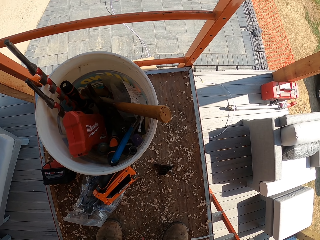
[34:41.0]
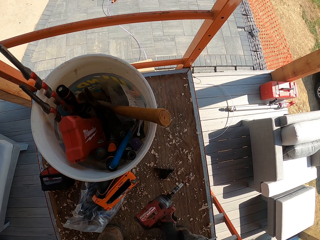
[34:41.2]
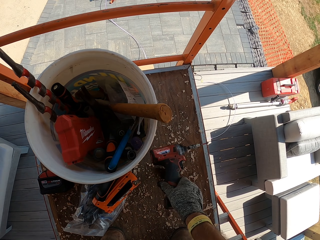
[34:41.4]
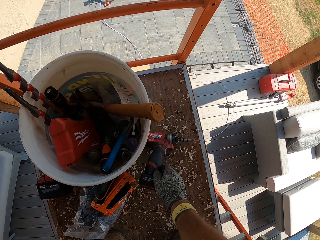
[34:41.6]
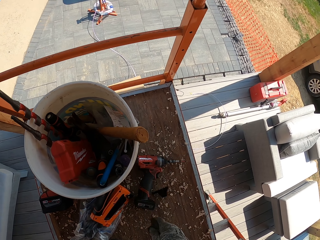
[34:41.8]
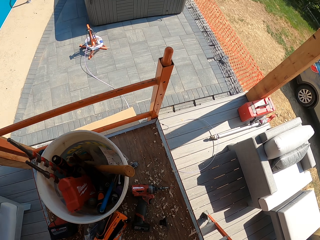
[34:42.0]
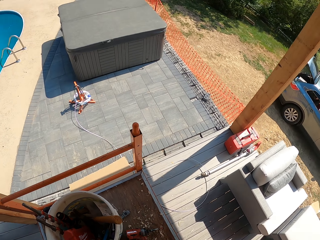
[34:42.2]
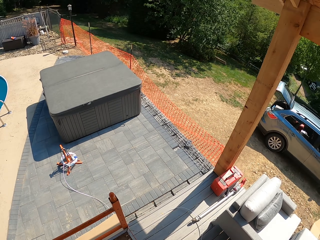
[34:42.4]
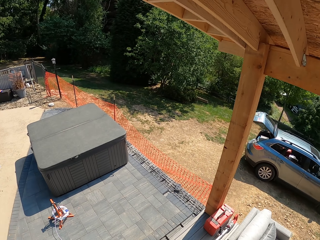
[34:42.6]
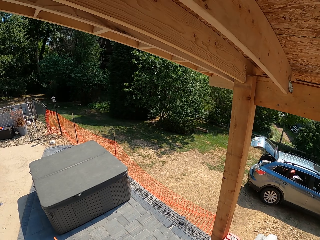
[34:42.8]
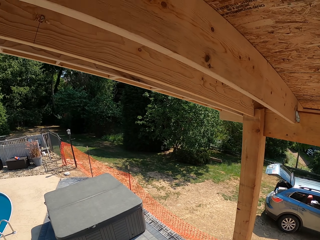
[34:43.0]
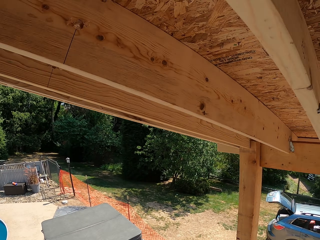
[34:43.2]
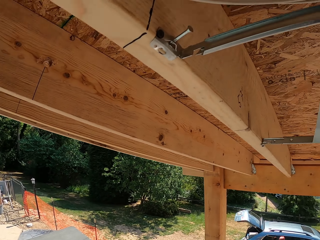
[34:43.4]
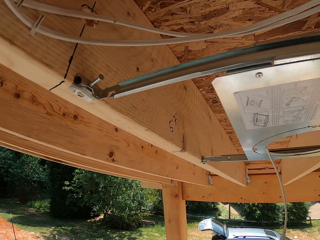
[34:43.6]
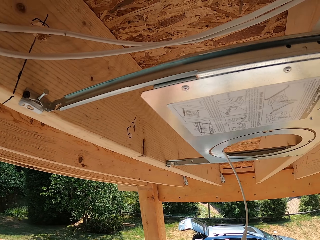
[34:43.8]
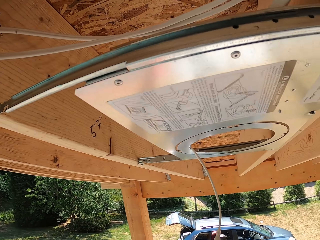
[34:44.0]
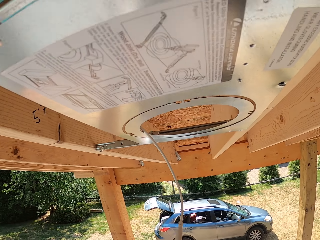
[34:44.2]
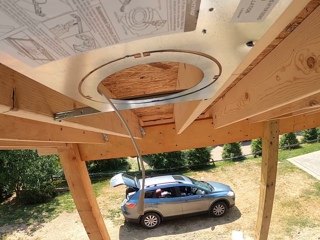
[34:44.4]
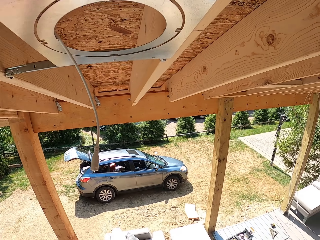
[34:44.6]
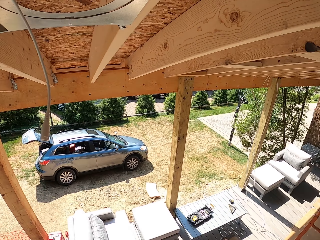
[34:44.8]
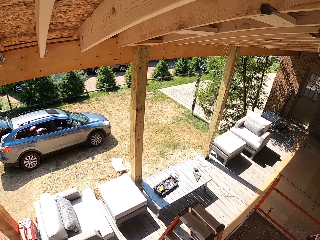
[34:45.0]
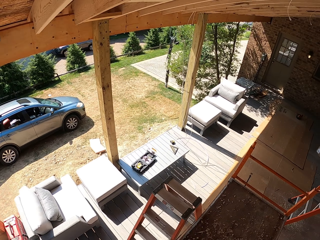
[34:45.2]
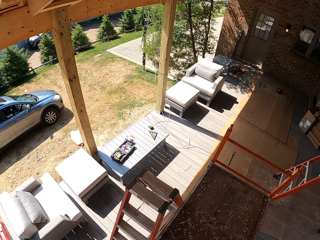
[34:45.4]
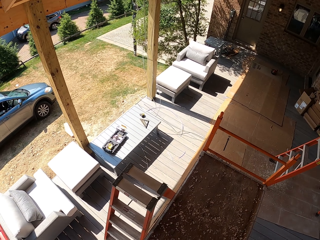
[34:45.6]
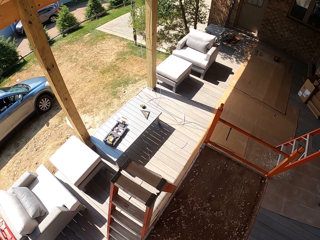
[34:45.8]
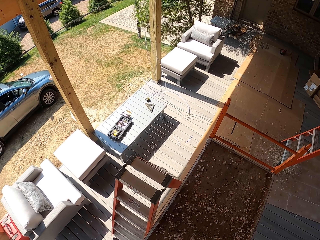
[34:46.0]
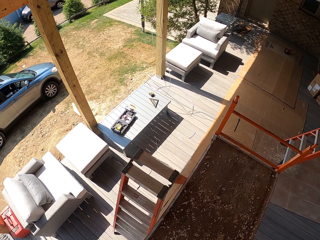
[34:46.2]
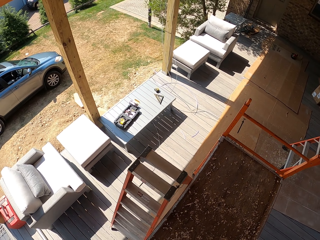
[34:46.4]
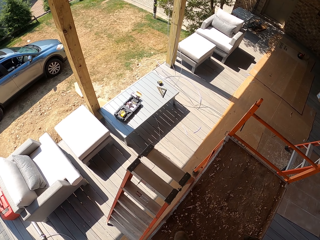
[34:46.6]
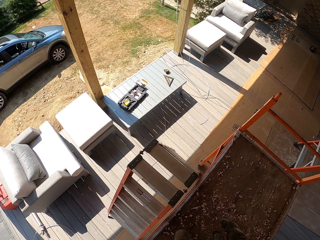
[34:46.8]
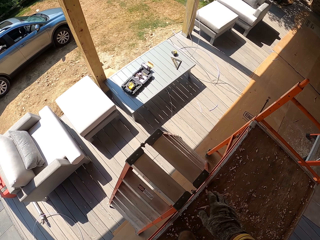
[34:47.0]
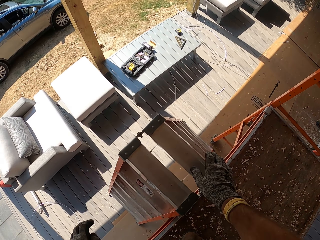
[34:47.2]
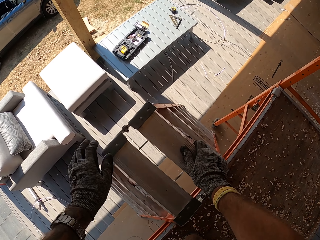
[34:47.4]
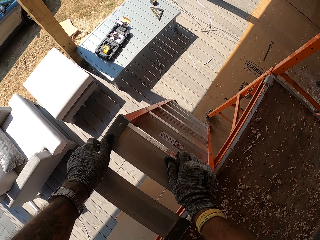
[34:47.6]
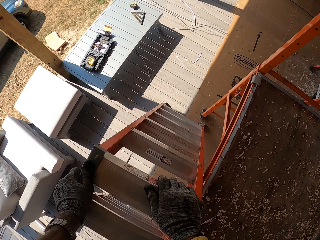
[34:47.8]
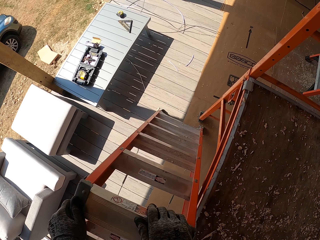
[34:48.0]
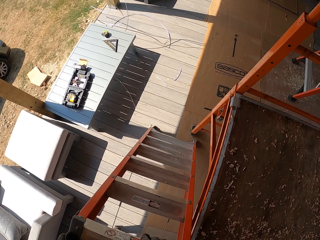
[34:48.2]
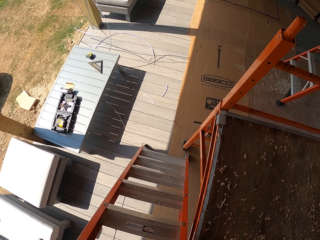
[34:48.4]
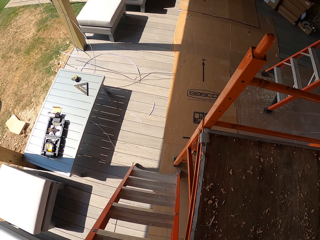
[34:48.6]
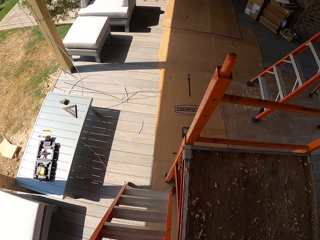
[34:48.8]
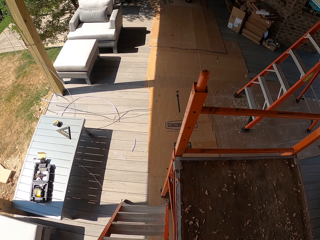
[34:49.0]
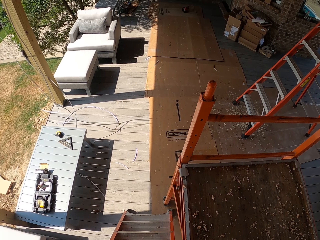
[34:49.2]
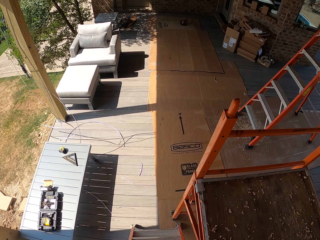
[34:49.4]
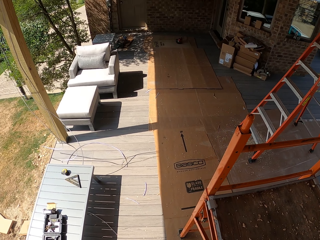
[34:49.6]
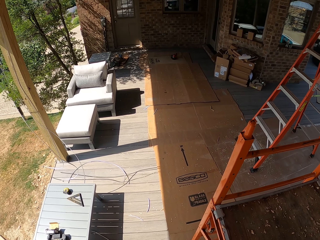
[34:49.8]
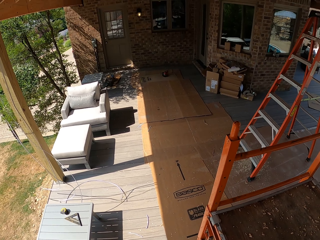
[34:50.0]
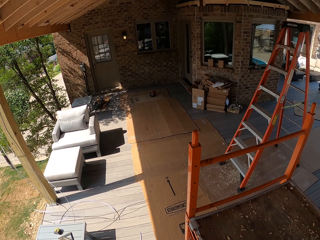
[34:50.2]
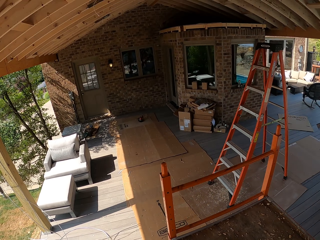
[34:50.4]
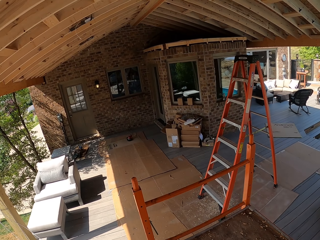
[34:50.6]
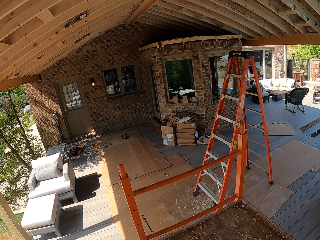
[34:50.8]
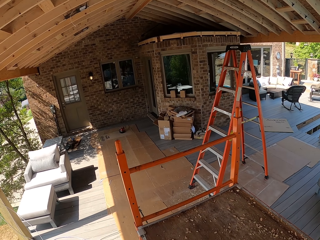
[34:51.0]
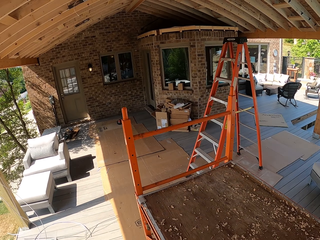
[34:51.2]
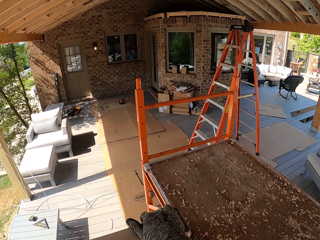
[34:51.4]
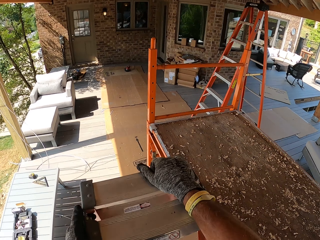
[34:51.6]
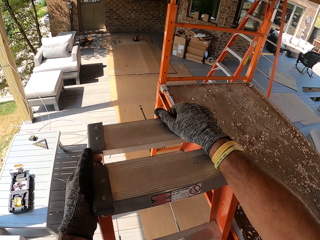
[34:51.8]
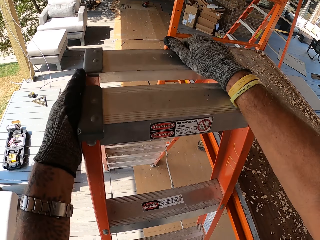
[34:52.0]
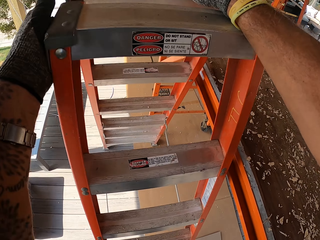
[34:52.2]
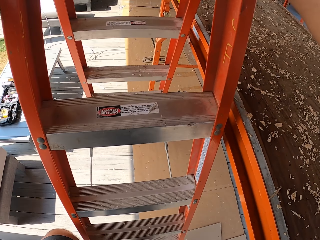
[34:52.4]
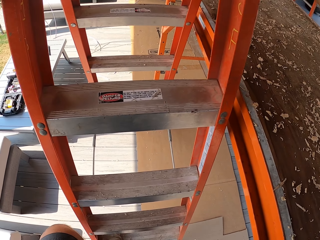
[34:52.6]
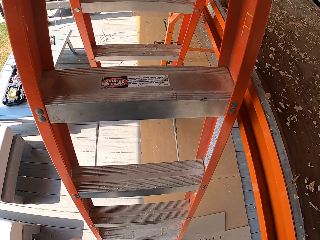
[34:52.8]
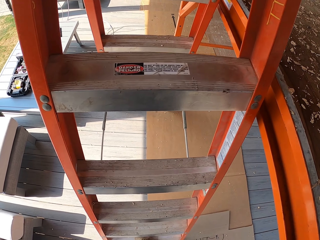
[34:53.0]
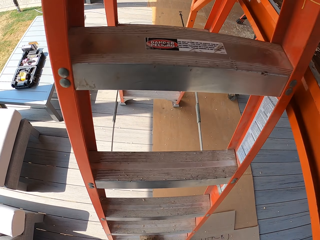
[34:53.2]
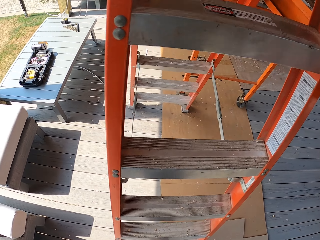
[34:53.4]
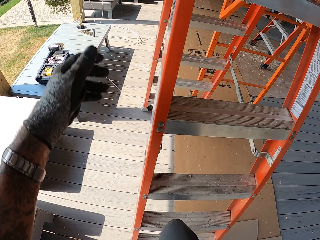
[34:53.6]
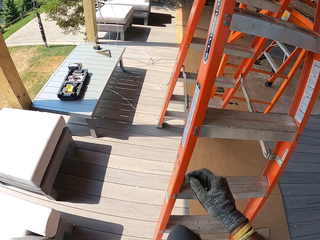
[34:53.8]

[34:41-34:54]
The camera wearer places the drill gun on the work surface. They turn around. They go down the ladder. They walk down the ladder.

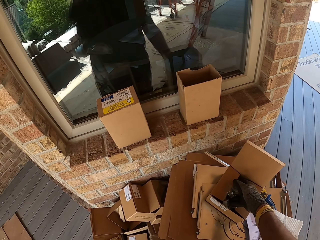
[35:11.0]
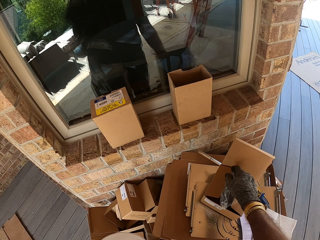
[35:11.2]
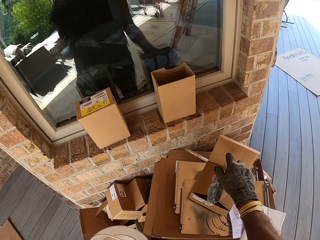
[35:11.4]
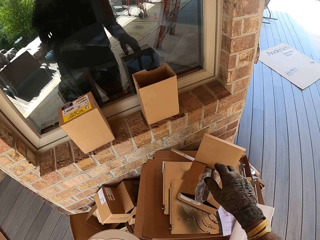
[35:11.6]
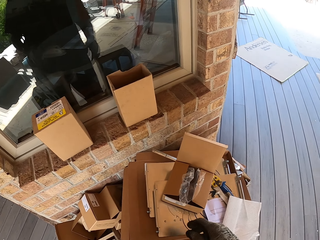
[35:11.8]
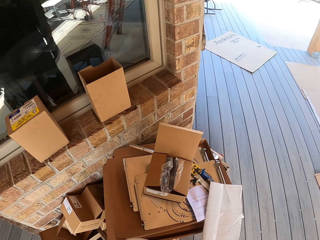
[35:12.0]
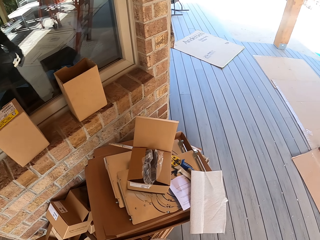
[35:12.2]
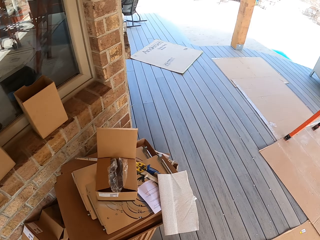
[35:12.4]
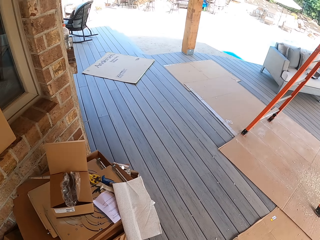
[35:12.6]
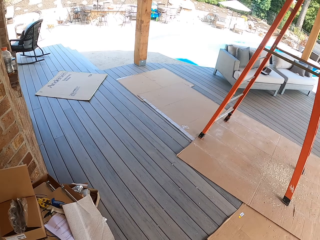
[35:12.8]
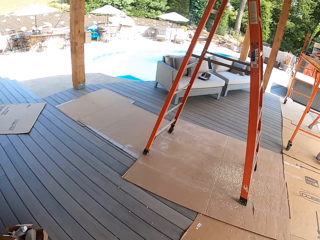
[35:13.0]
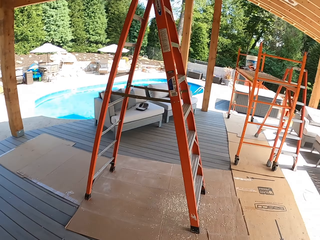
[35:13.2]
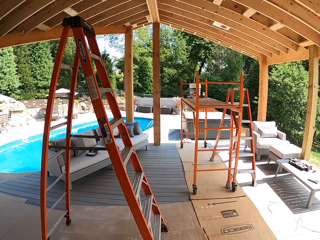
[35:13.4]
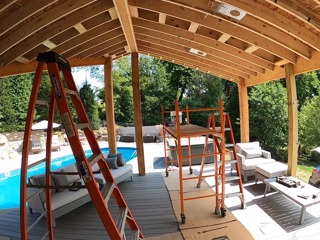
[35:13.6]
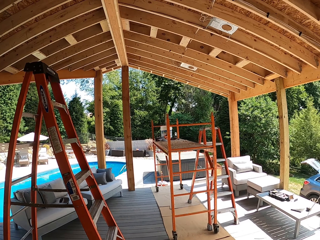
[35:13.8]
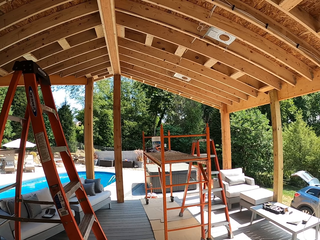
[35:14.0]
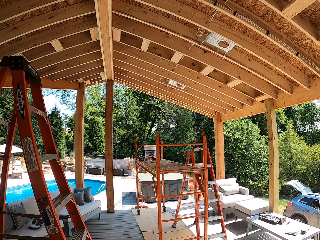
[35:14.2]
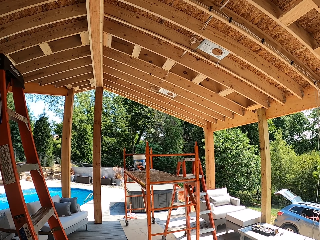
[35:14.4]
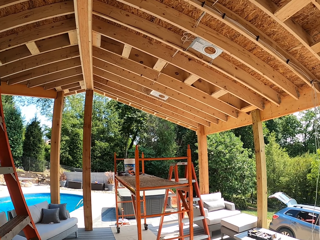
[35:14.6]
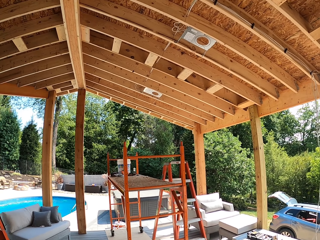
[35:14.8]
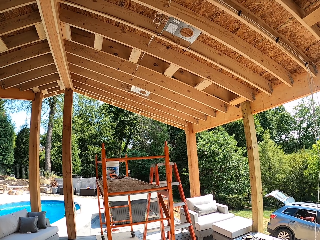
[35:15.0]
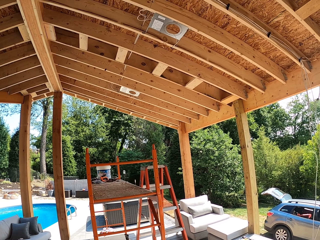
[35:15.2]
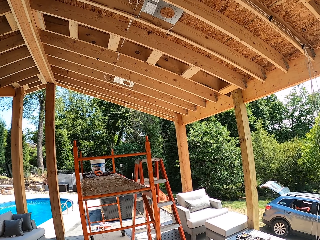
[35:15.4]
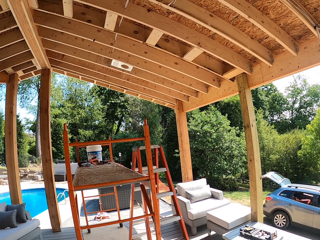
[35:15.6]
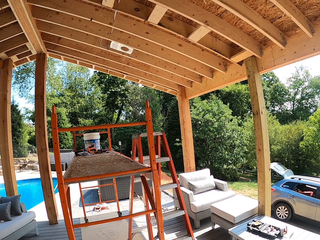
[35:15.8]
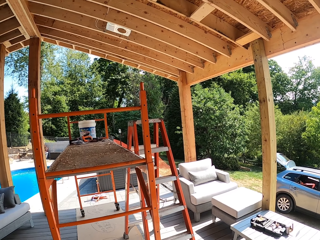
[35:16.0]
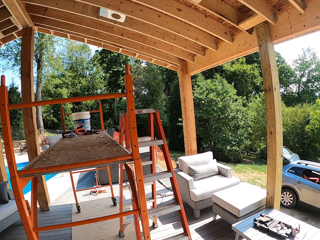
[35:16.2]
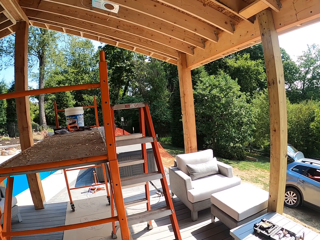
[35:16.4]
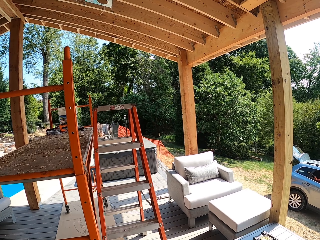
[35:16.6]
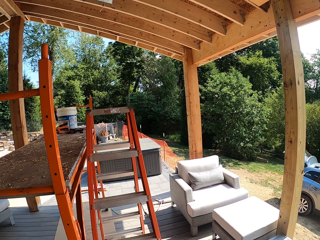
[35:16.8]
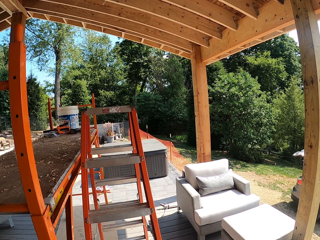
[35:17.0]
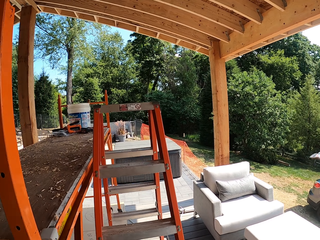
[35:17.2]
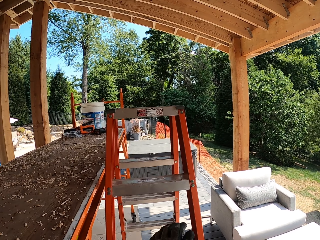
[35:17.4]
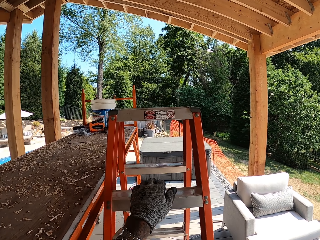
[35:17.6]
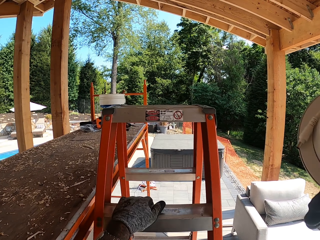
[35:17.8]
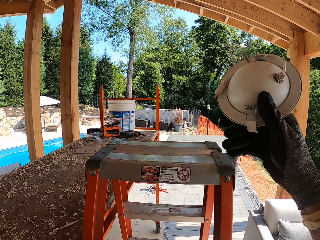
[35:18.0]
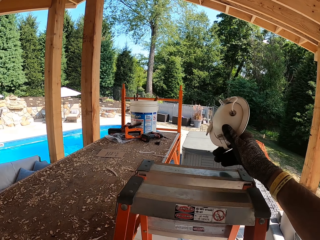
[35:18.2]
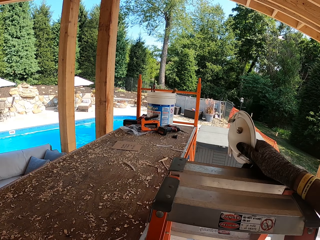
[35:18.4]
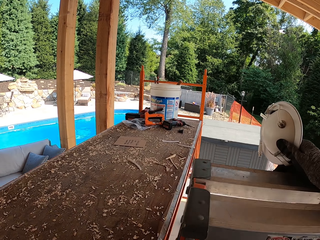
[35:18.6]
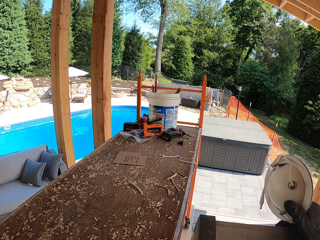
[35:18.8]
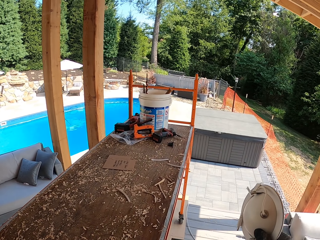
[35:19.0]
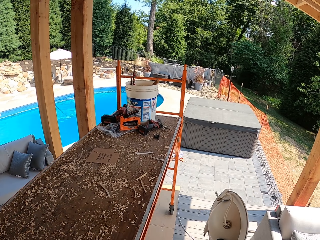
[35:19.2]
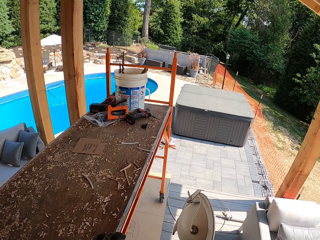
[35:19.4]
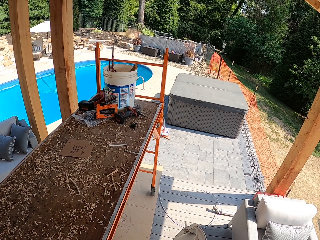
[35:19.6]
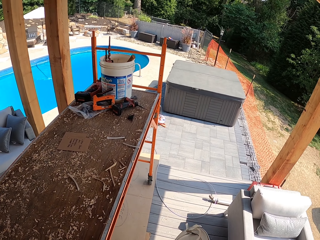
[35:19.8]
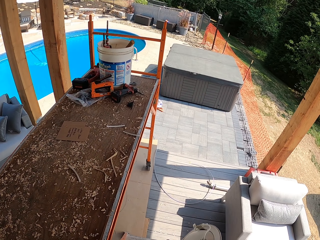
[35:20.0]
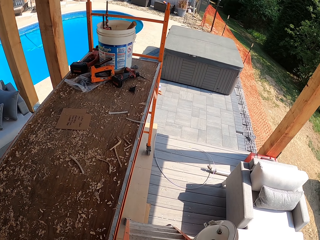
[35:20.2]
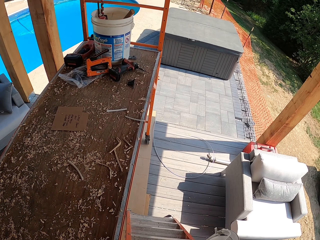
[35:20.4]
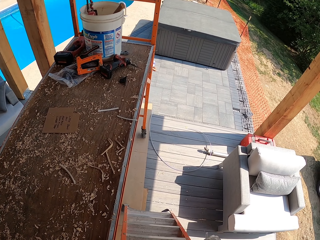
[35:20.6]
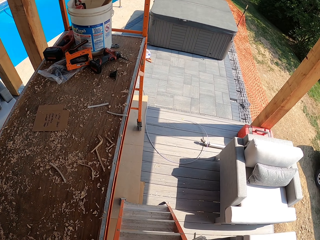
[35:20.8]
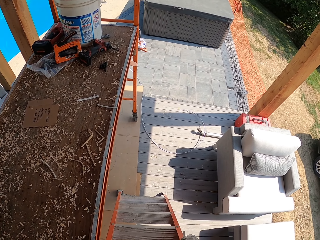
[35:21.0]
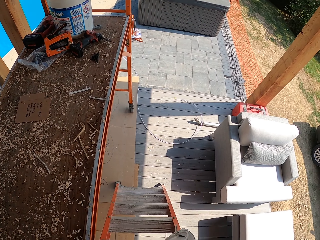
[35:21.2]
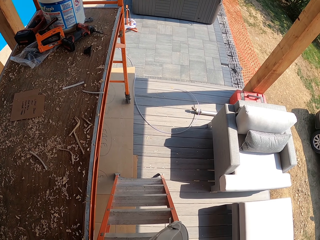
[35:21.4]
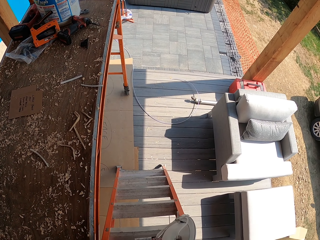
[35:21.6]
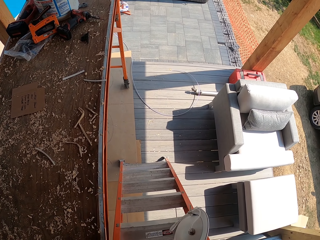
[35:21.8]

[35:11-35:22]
The camera wearer puts the nylon paper in a box. They walk back with an LED light. They climb the ladder with the LED light.
